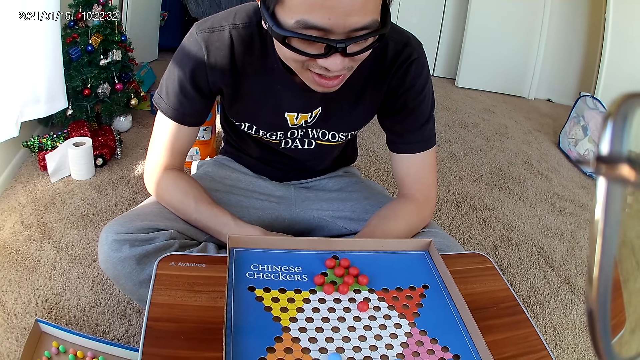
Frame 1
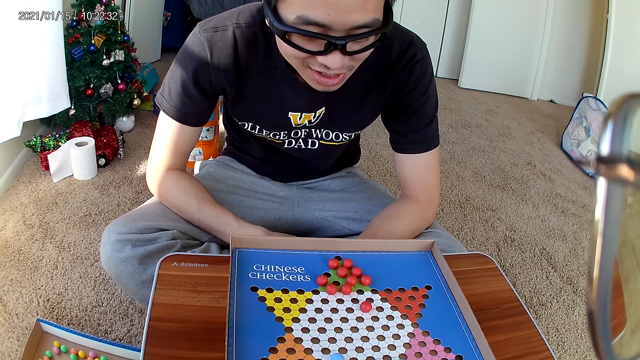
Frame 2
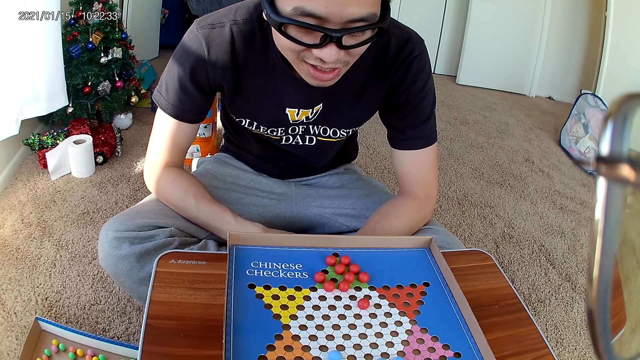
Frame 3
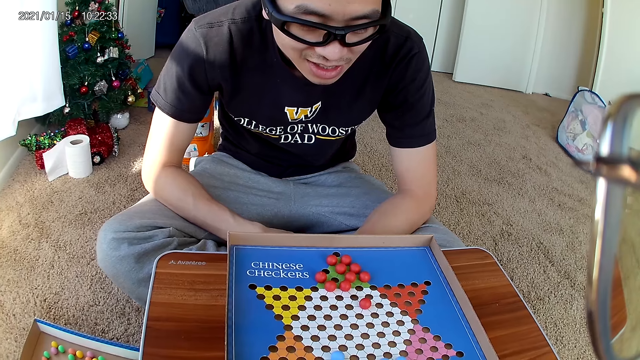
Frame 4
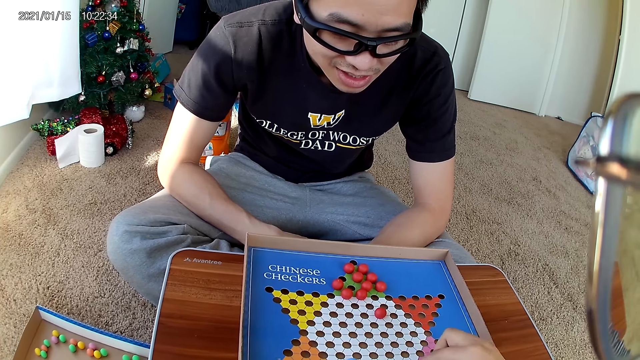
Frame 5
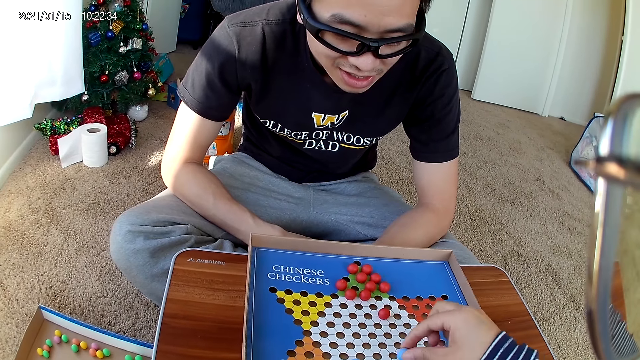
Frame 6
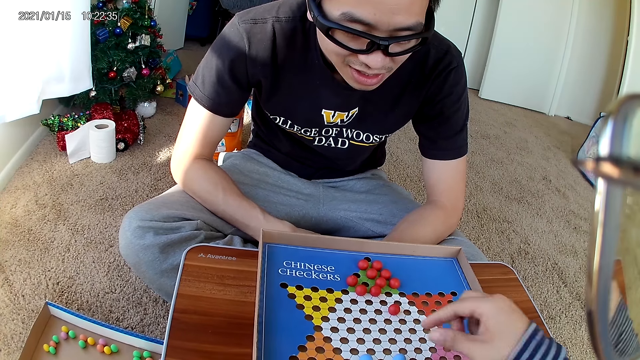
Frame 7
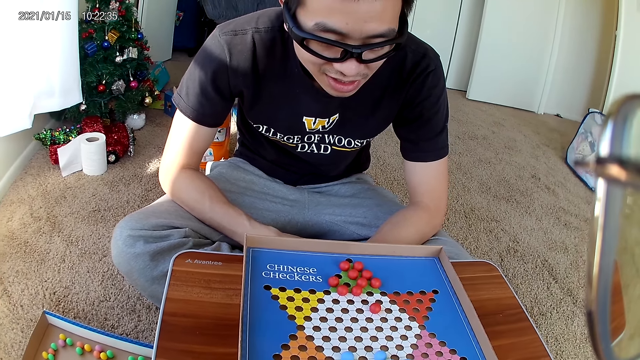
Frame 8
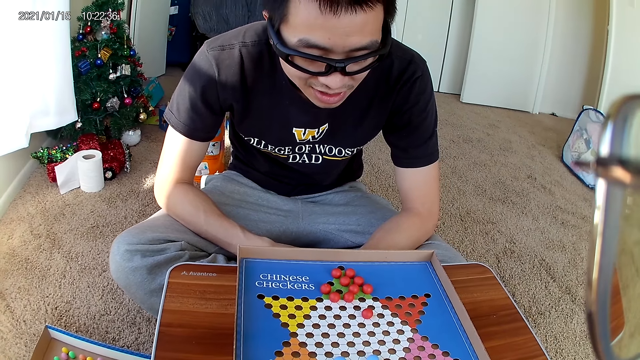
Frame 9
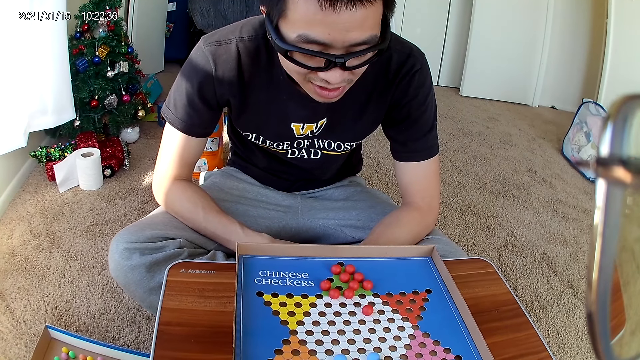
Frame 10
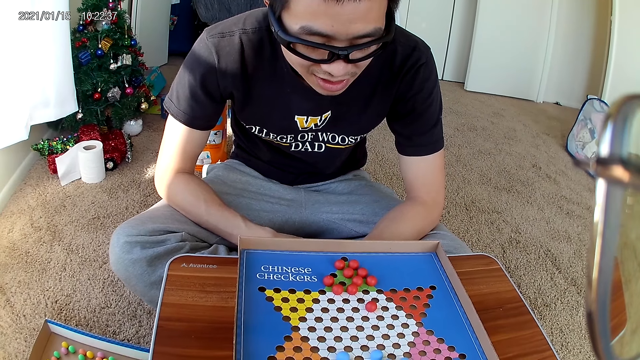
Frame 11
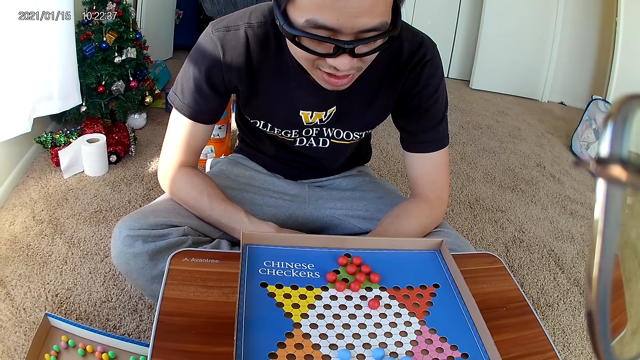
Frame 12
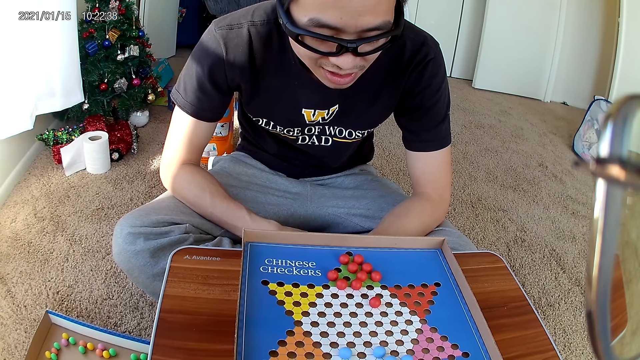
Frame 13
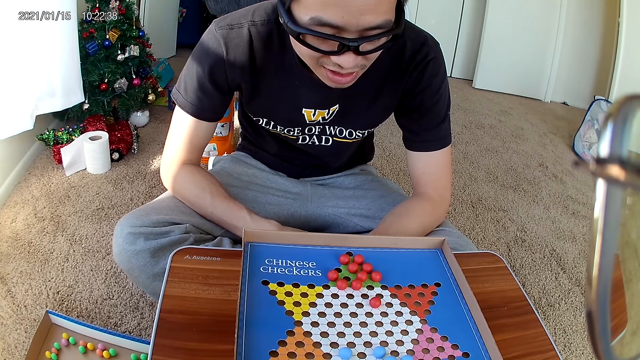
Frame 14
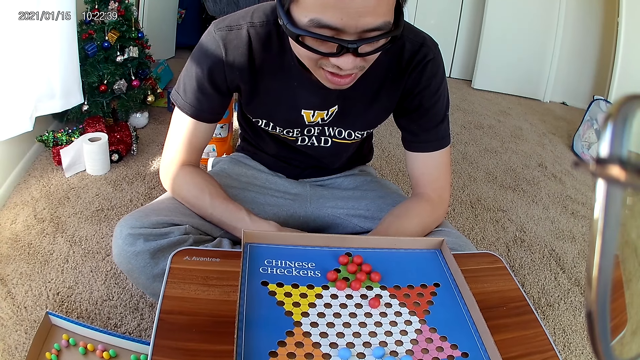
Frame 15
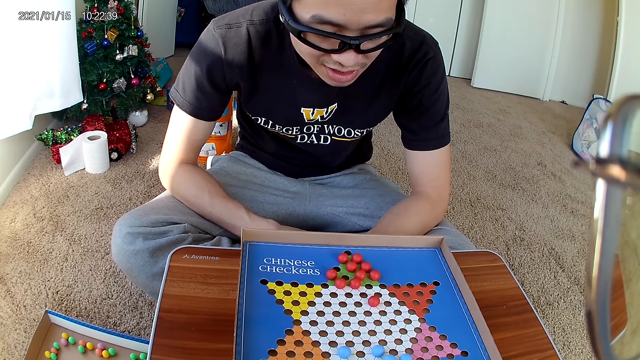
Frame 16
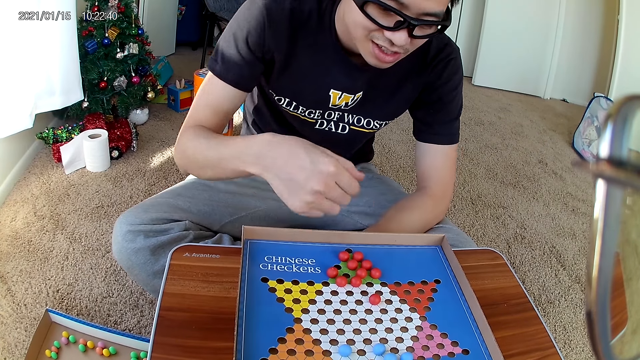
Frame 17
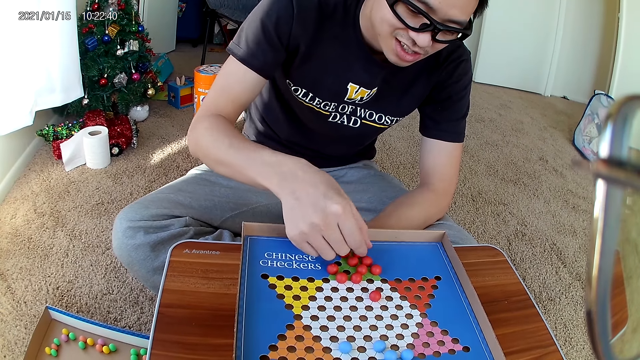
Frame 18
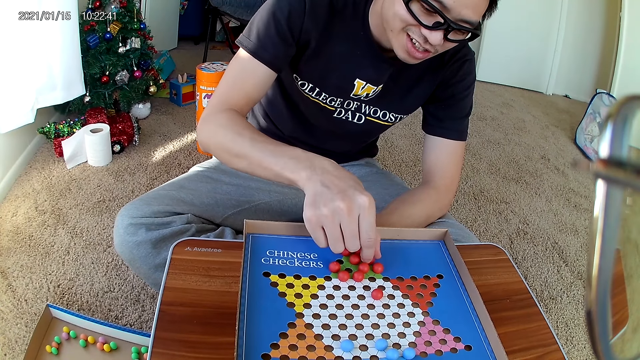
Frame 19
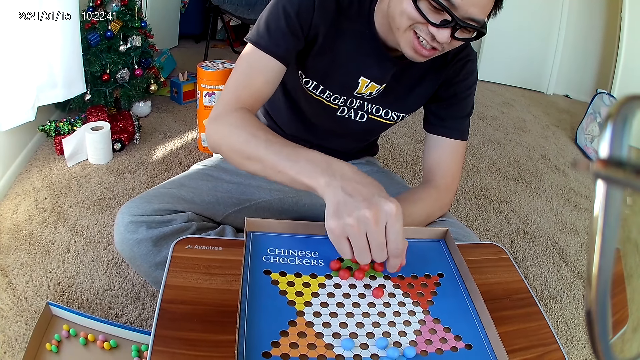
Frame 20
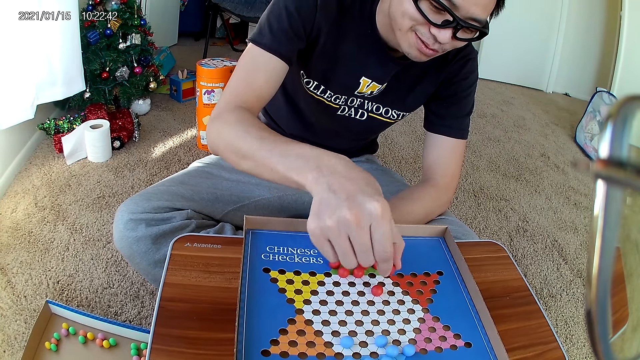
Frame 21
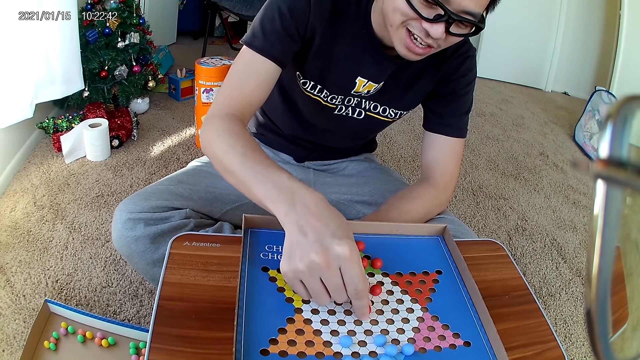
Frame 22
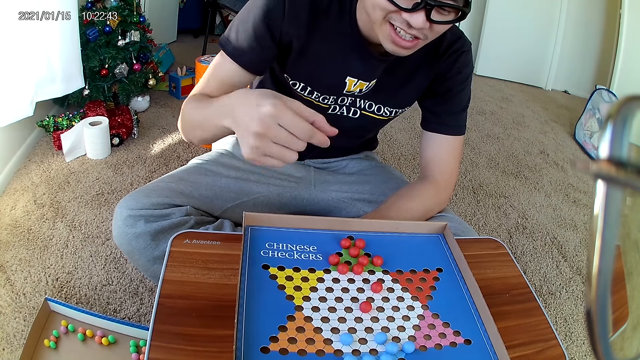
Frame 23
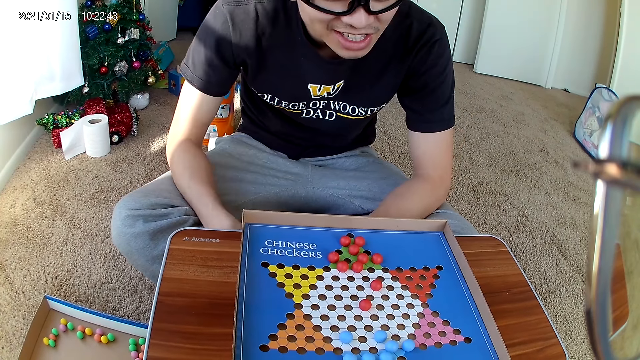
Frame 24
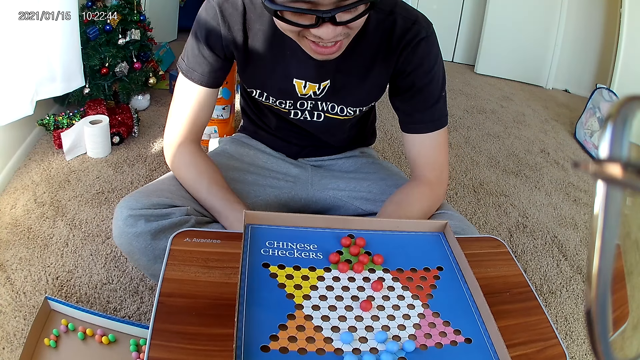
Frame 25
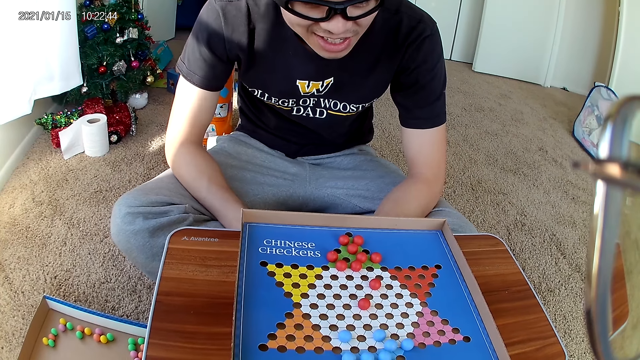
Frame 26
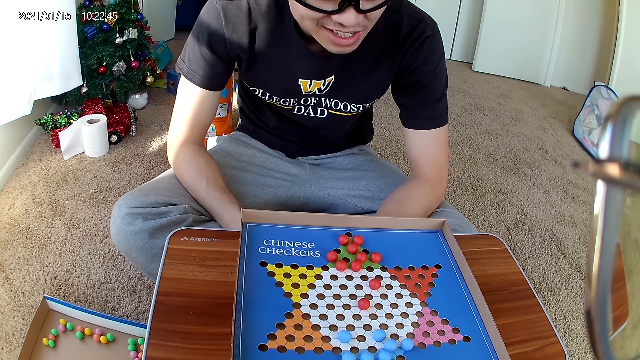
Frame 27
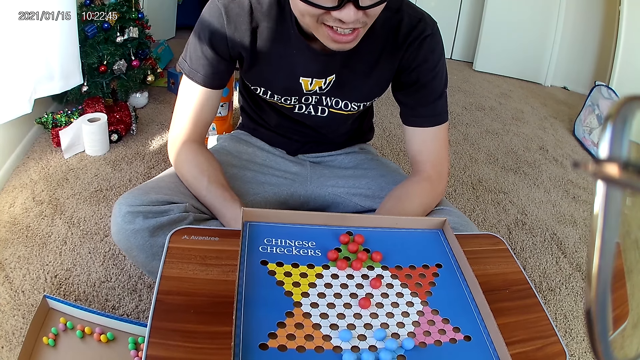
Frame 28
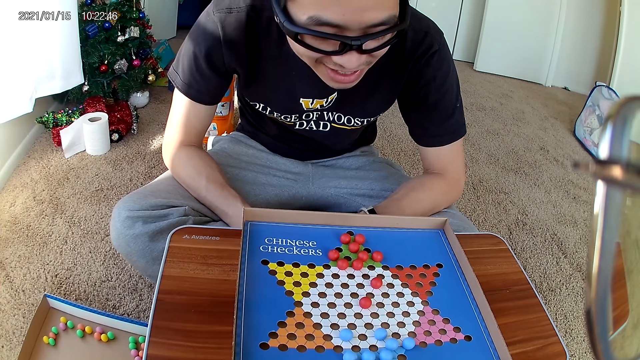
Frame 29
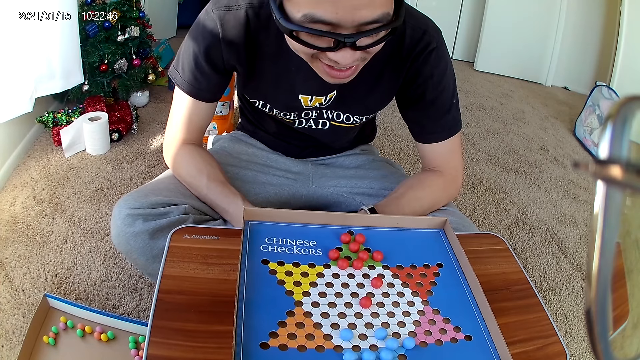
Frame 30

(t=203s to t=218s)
The camera wearer moves a blue marble piece on the checkers board to a new position. They pick a marble and drop the marble. The man picks a marble, moves a red marble piece on the checkers board to a new position, puts a marble down on the game board, picks a marble and puts the marble down on the game board.

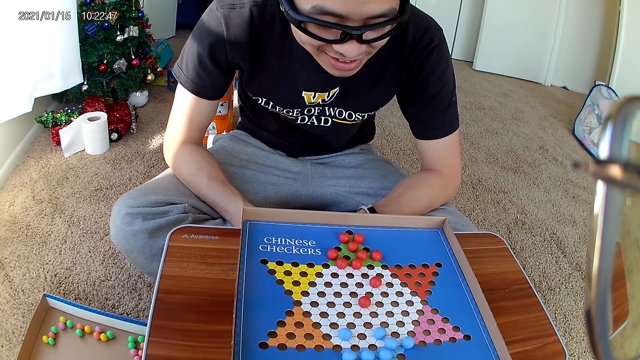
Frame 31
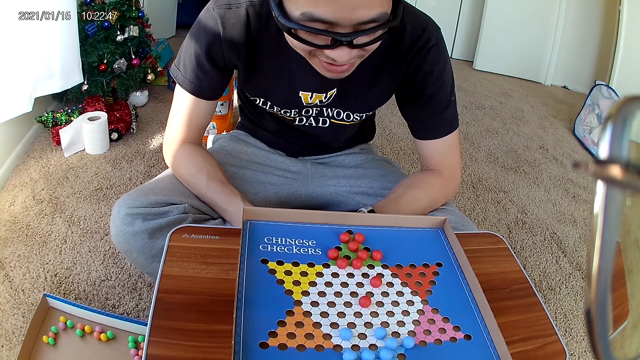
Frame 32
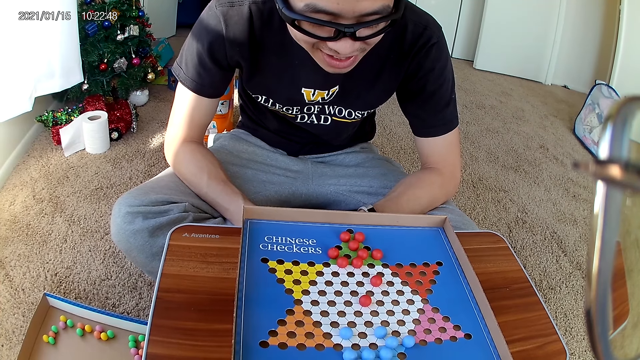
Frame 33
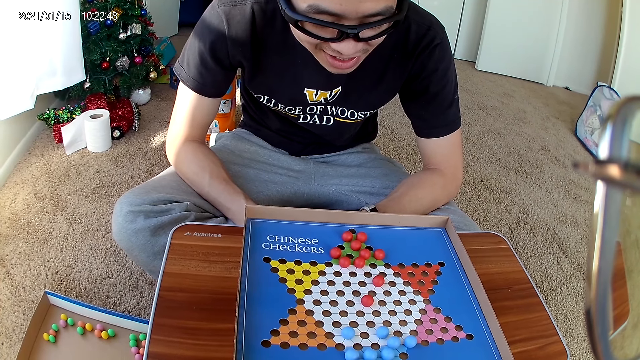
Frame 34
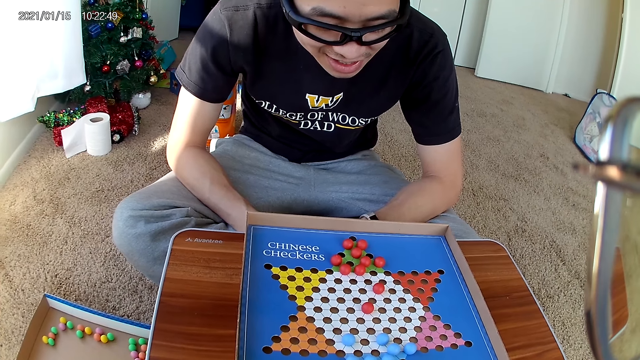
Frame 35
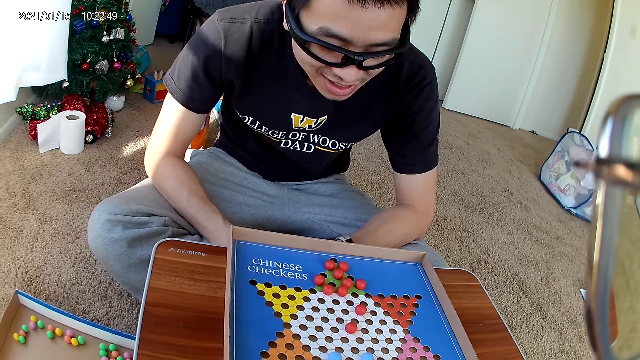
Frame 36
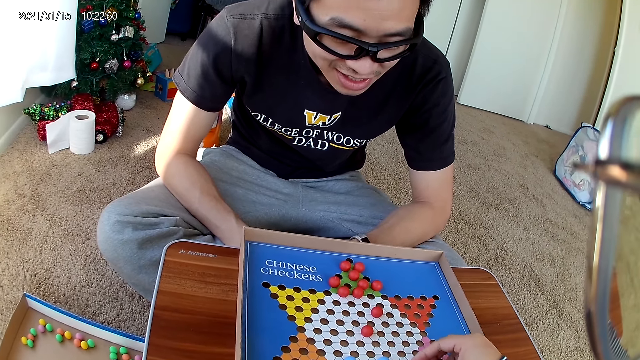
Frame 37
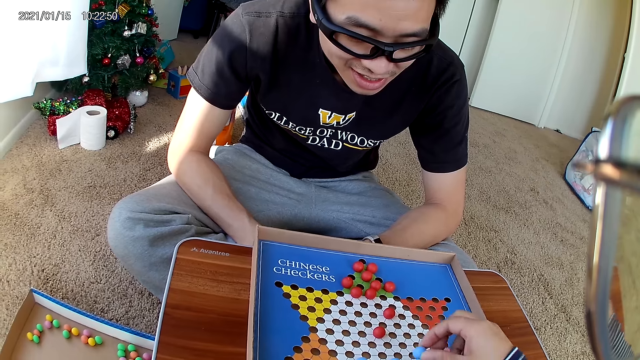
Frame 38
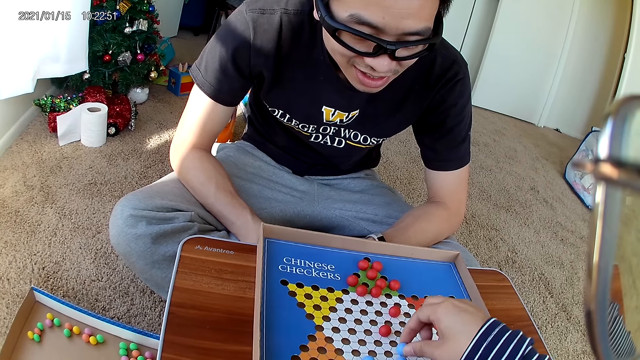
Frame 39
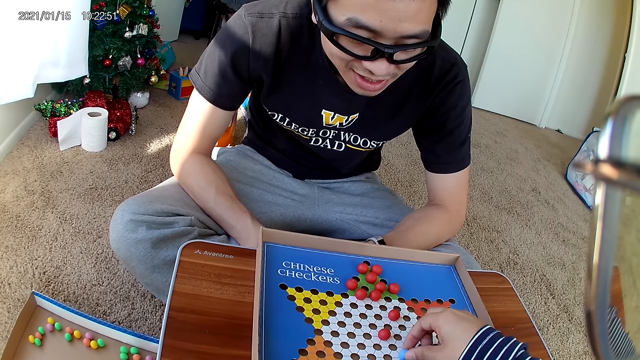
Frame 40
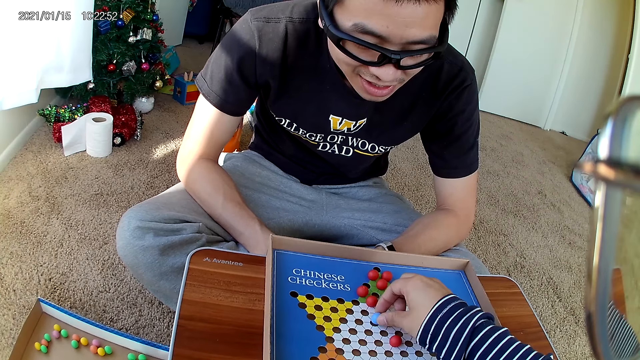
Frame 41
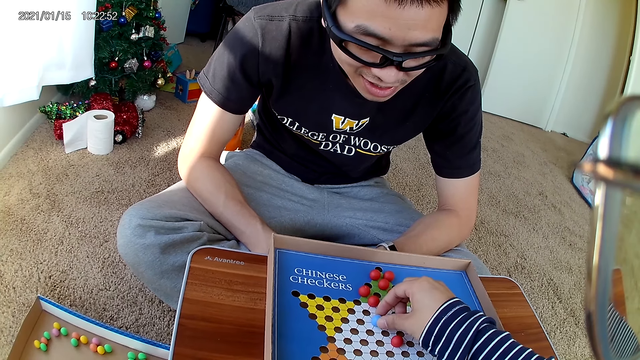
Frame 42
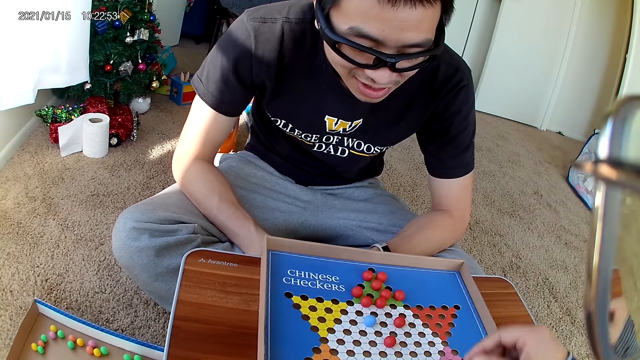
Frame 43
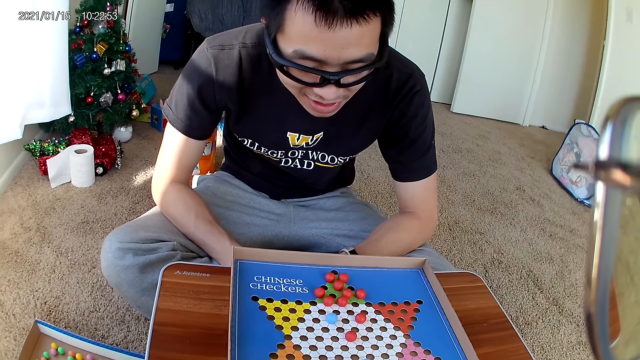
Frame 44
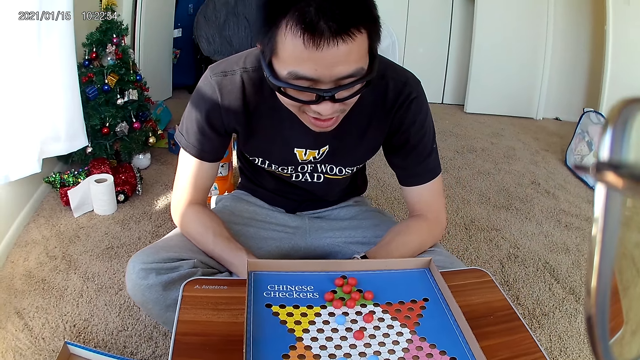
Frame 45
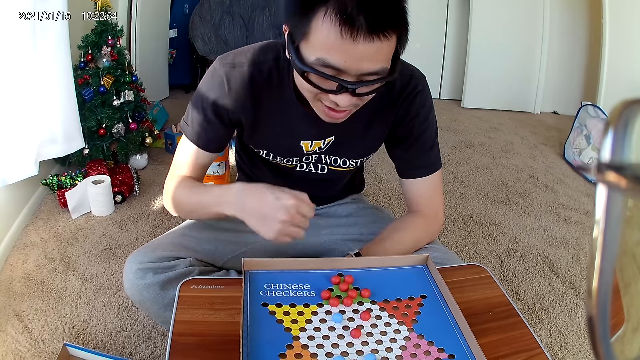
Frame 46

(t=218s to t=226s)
The camera wearer moves a blue marble piece on the checkers board to a new position. They pick a marble, drop the marble, pick a marble and drop the marble.
